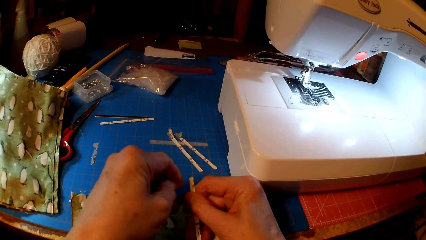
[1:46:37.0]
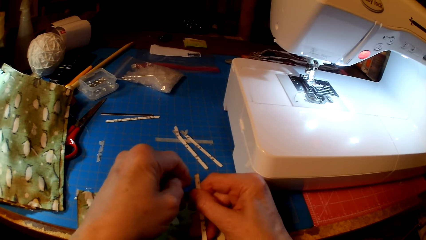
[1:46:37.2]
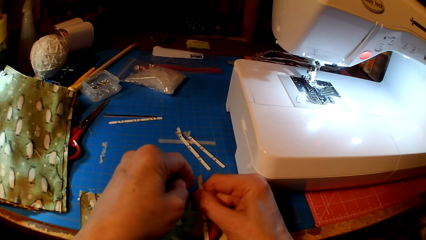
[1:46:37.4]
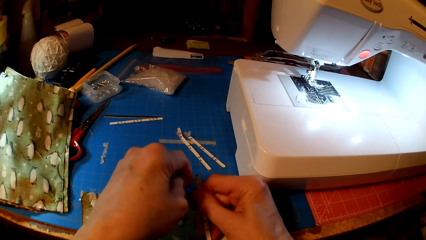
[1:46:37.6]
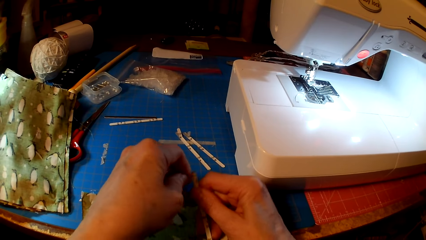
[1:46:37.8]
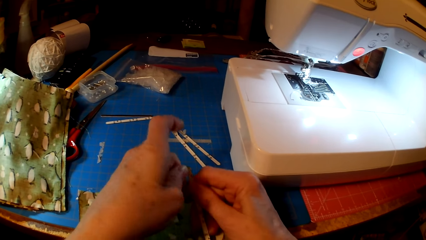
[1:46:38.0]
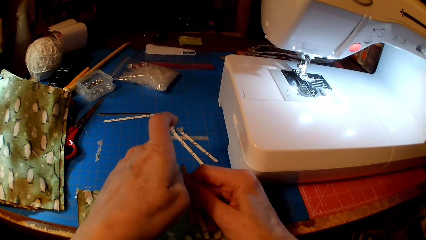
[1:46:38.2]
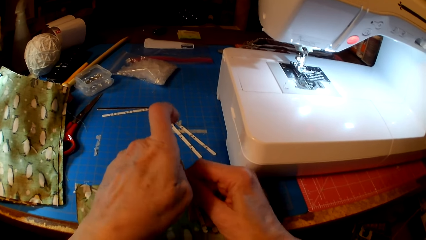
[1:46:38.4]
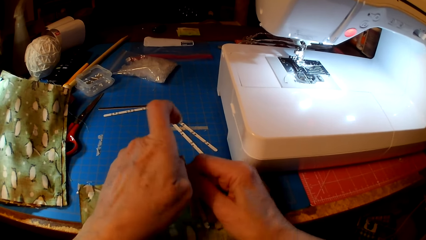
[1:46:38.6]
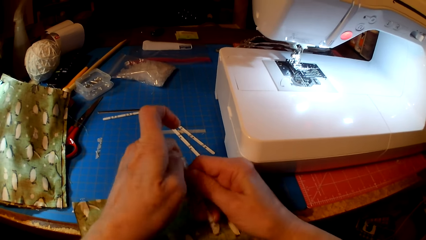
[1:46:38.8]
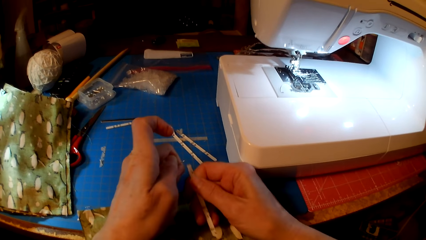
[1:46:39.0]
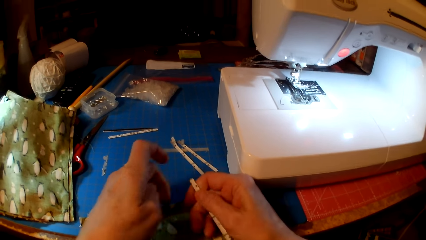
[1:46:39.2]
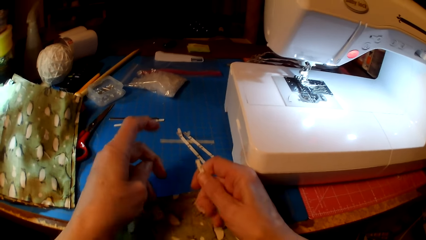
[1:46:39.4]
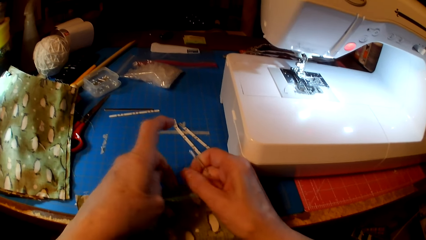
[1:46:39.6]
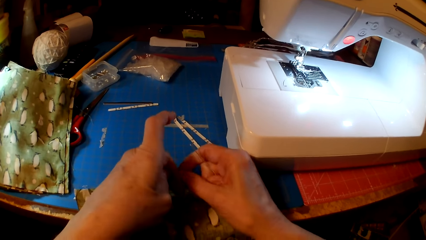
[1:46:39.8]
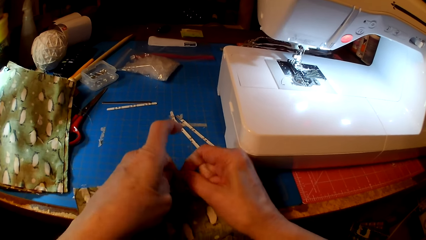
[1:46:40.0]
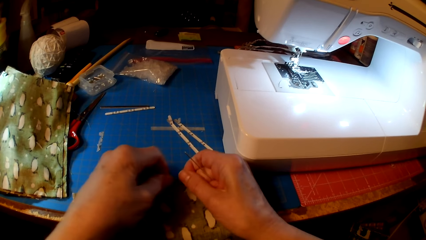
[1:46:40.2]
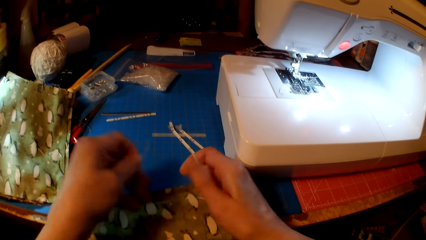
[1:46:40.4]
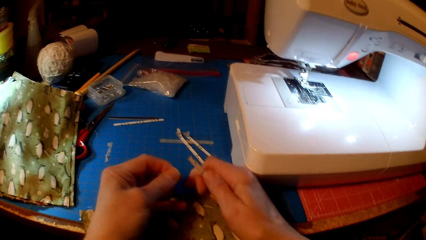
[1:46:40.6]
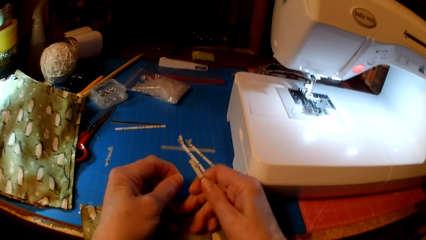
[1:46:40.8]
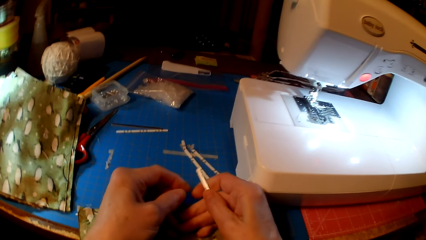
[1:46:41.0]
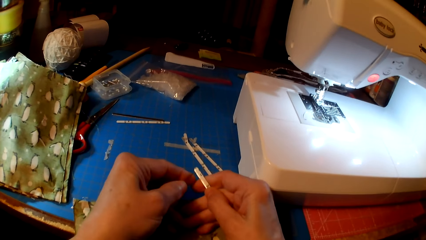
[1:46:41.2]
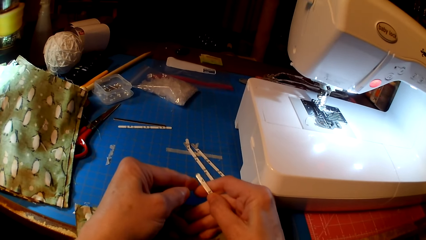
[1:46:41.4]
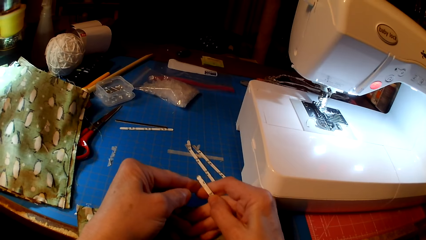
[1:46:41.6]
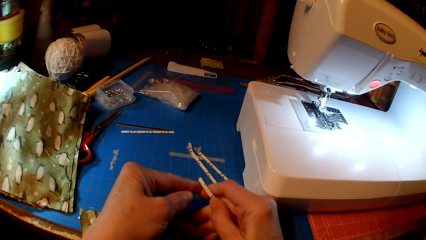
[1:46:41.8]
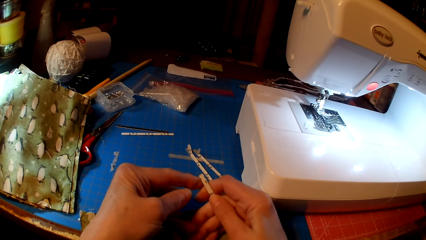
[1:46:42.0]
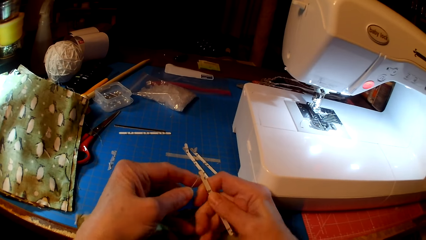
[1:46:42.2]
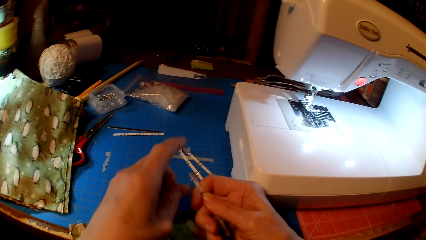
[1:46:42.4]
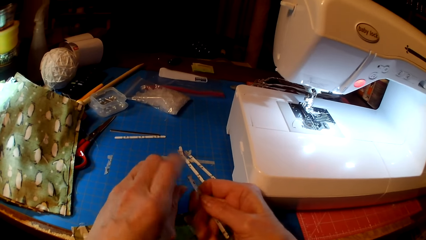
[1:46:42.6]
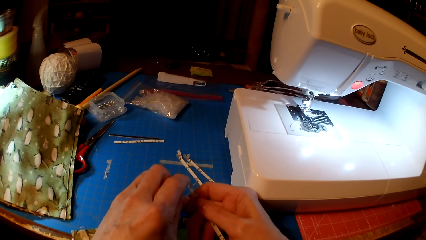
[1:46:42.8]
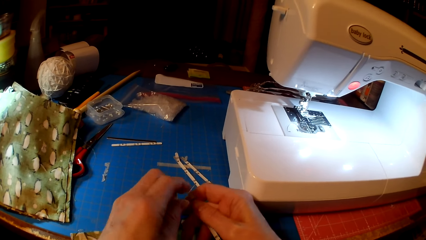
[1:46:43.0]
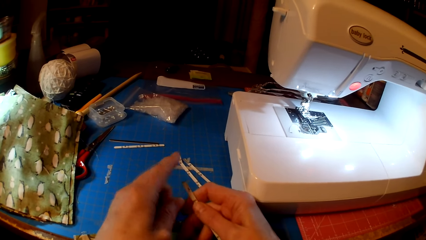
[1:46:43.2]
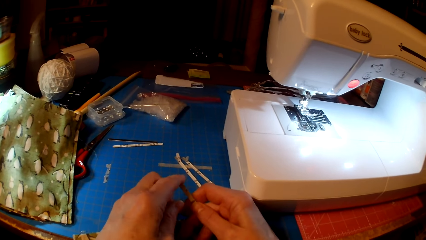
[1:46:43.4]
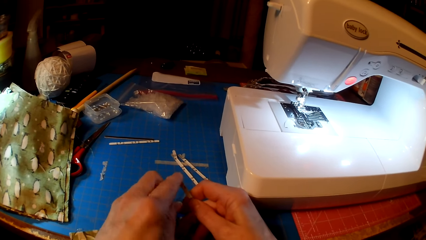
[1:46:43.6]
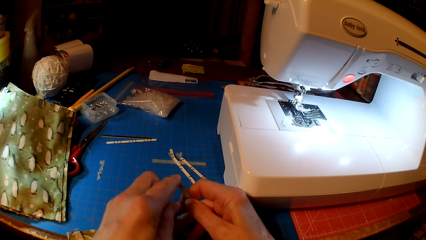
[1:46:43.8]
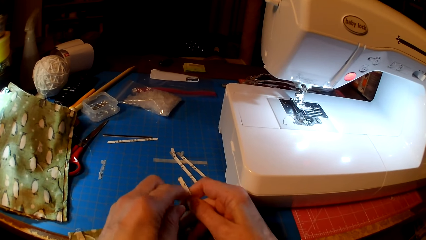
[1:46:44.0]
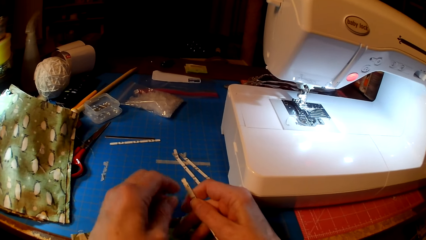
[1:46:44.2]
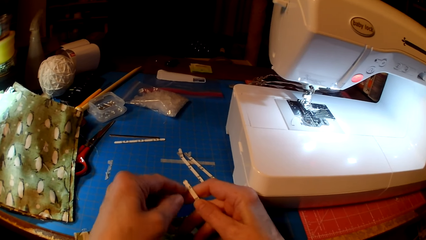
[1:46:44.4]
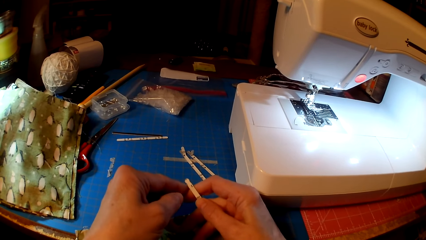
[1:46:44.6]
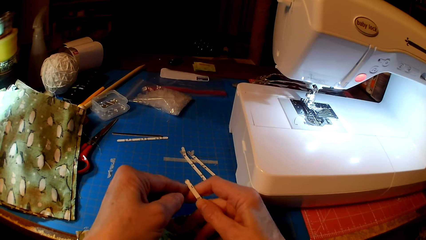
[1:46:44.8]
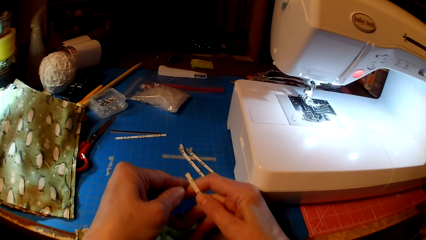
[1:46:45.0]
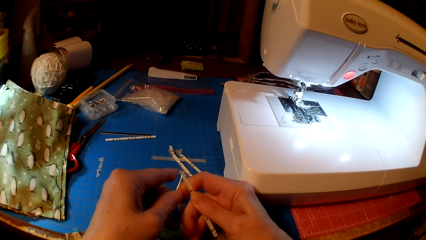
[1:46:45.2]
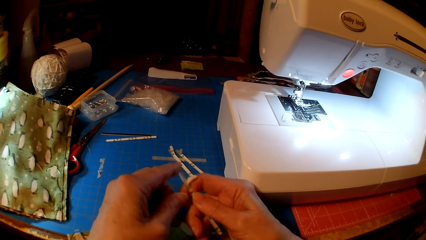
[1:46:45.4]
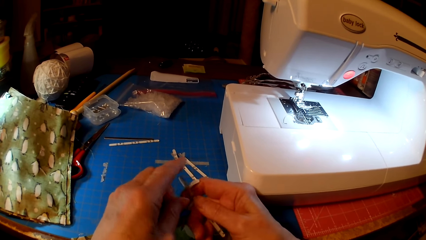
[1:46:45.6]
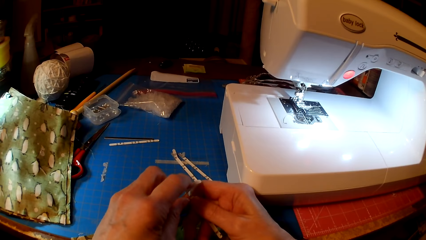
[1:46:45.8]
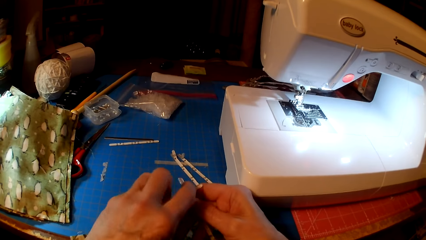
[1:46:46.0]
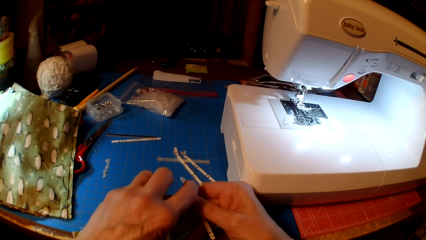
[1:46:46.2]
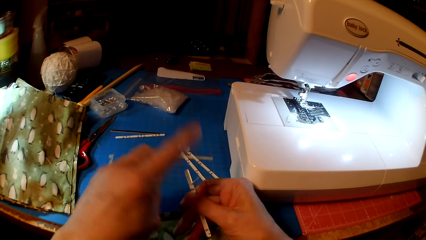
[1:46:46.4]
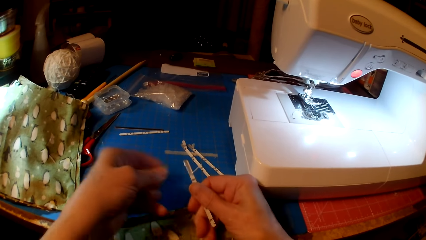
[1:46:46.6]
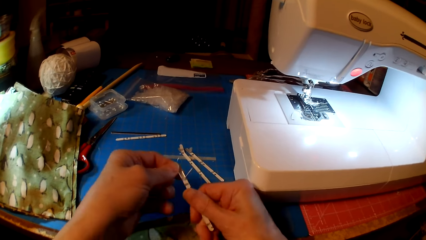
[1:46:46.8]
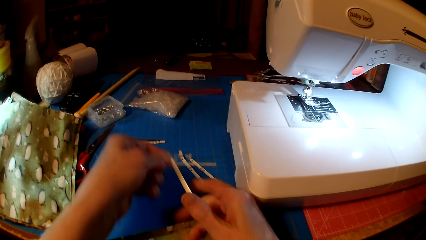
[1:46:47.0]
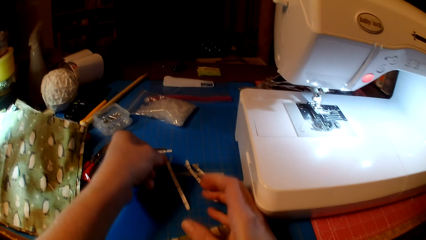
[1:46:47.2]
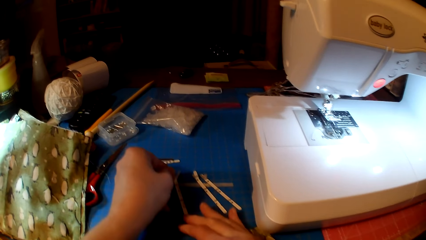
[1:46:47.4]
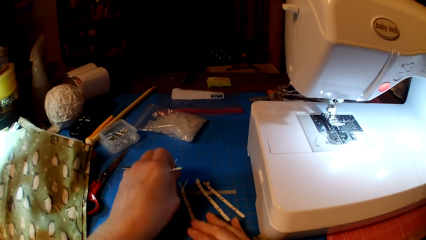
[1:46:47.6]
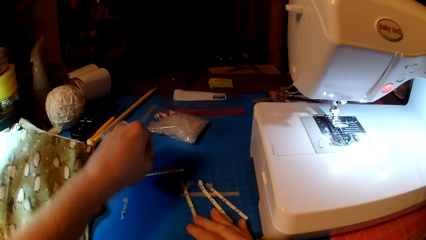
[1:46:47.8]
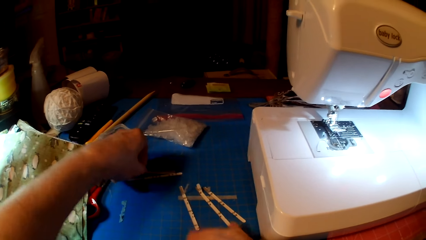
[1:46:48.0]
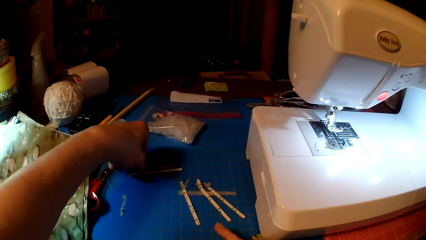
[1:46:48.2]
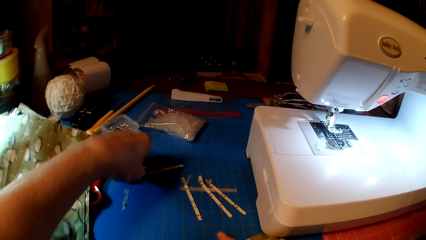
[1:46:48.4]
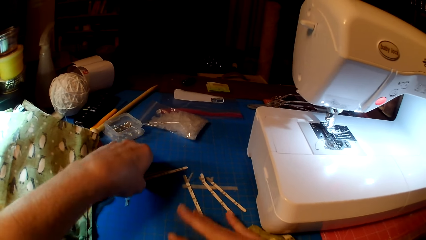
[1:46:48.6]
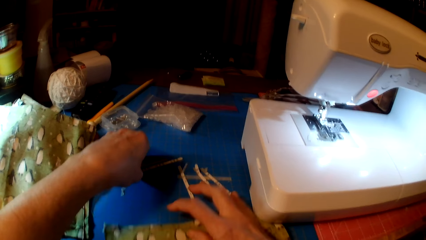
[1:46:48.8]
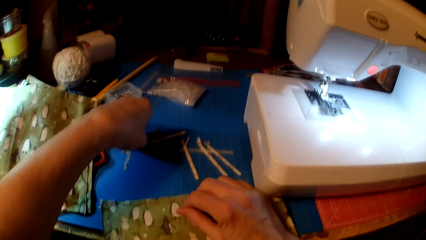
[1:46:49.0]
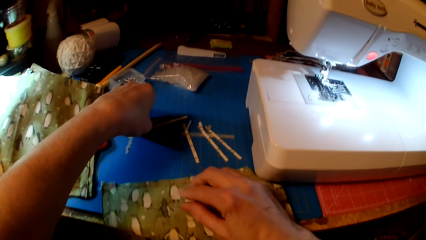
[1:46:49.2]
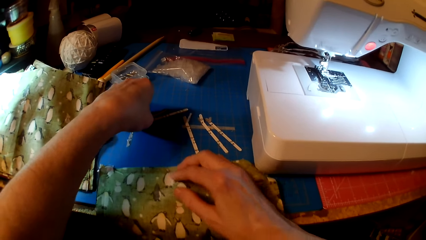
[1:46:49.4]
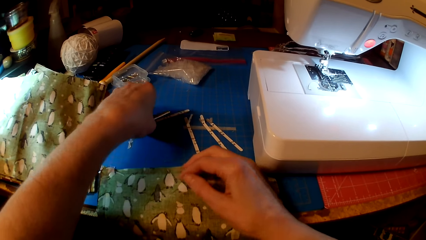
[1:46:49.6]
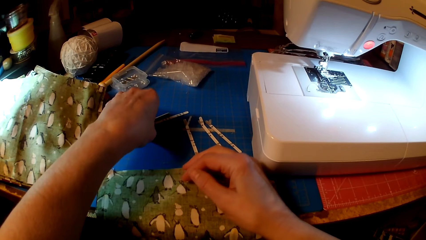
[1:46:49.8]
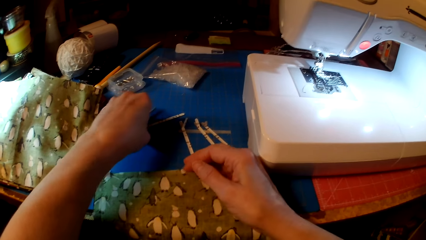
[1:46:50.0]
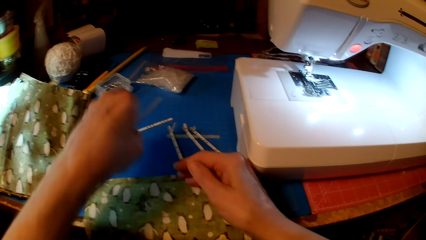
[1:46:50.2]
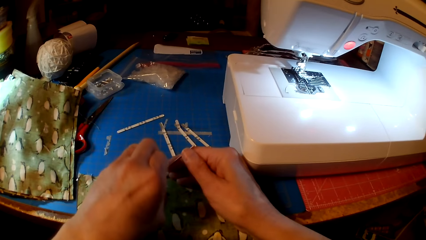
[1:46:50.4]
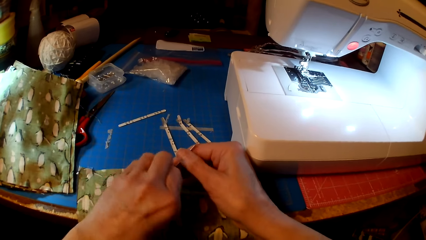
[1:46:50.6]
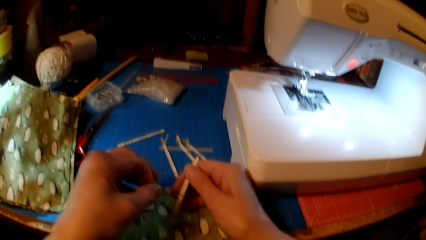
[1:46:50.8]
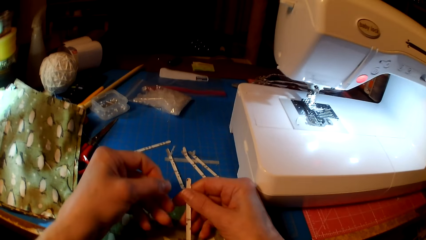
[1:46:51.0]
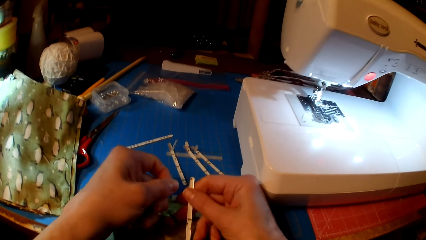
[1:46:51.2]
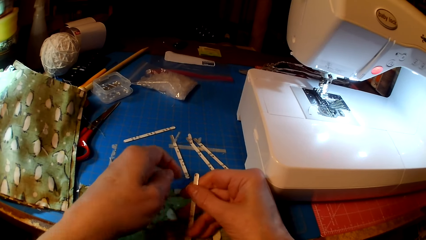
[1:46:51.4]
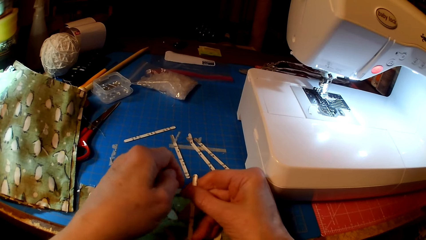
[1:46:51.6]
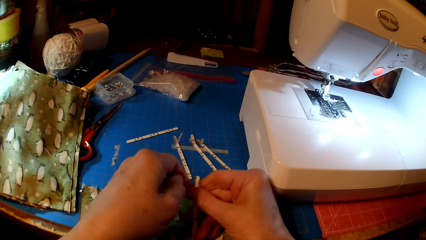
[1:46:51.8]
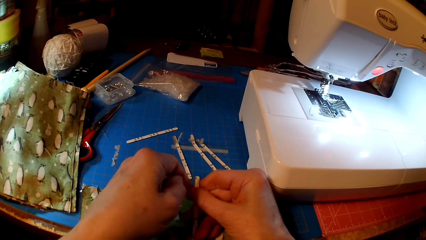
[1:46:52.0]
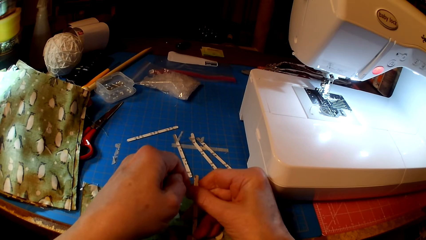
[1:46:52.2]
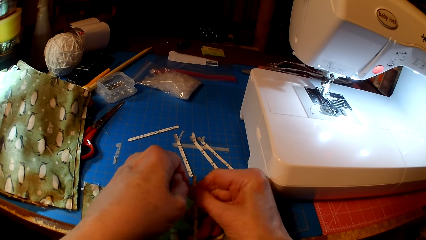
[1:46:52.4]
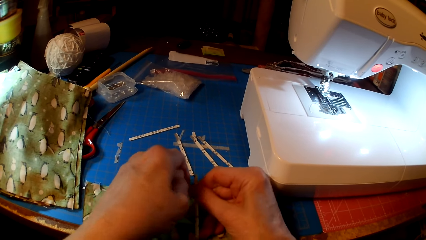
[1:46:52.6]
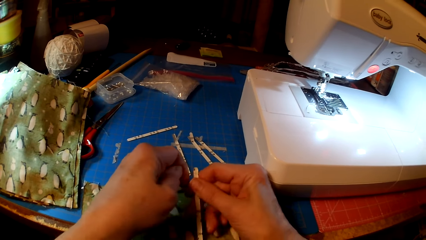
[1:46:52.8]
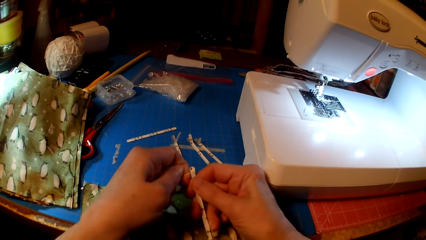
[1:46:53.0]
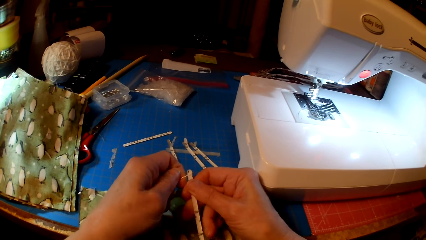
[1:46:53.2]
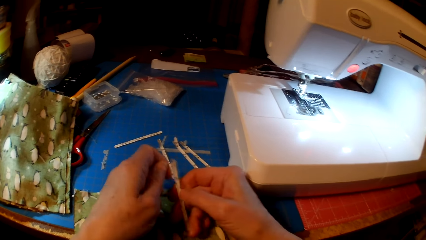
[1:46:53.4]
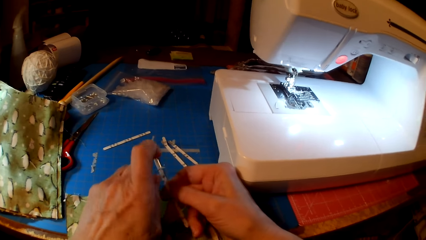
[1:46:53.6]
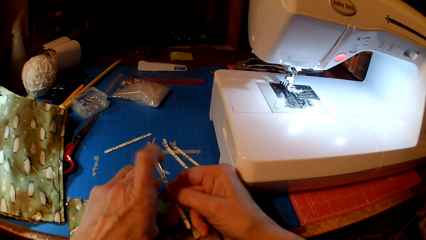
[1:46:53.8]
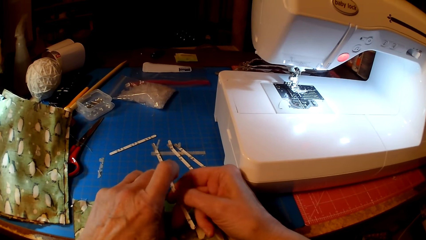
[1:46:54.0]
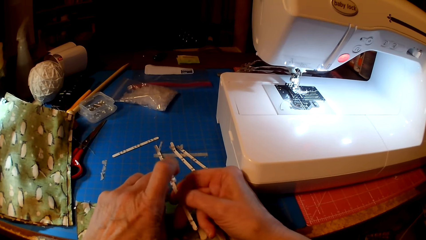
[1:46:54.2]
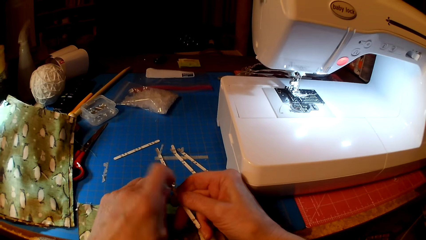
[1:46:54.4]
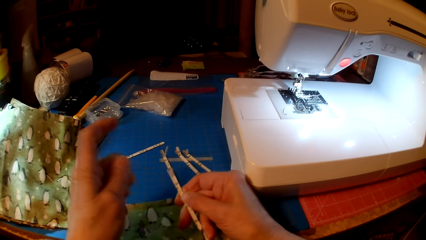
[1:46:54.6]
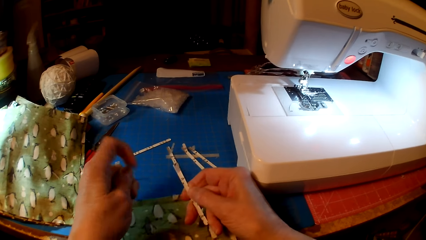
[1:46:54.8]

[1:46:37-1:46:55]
The camera wearer holds the pin and pins something. They drop something, put something on the counter top, pick something, and pin something.
